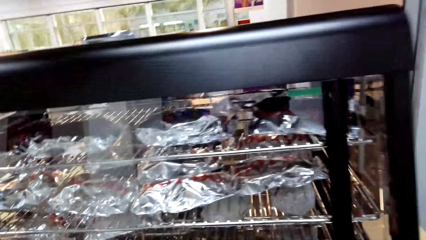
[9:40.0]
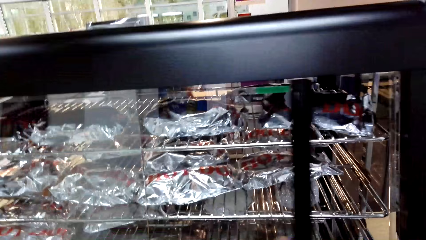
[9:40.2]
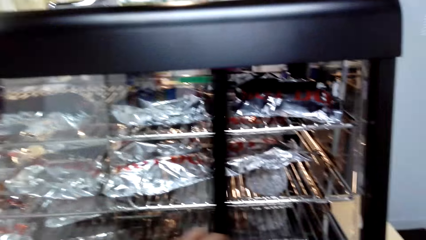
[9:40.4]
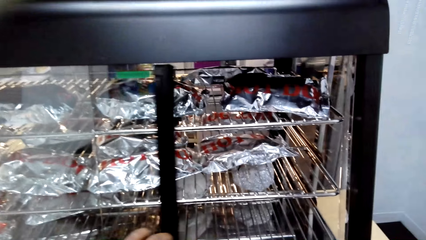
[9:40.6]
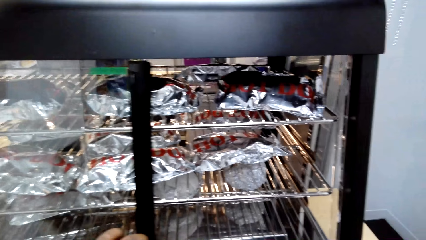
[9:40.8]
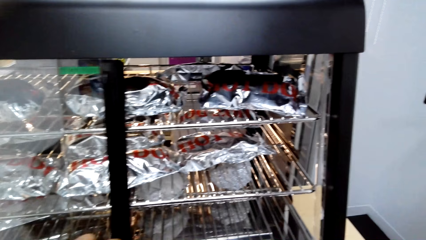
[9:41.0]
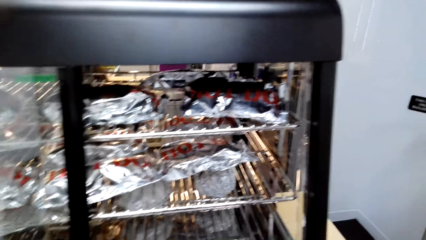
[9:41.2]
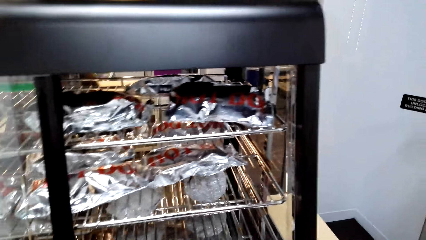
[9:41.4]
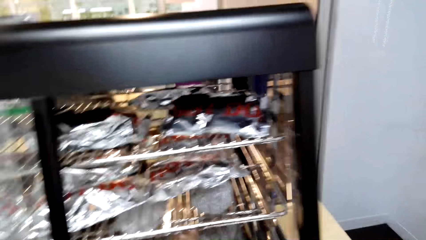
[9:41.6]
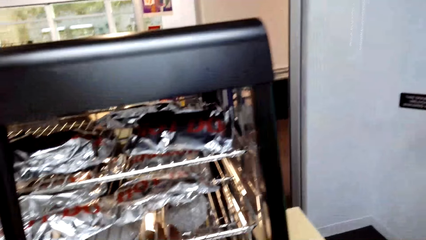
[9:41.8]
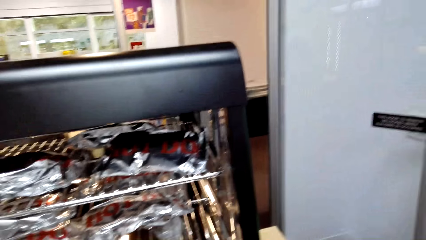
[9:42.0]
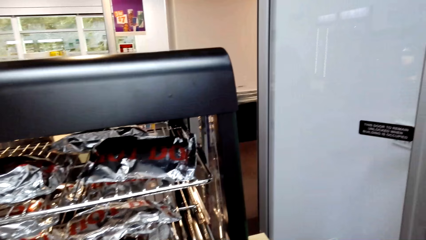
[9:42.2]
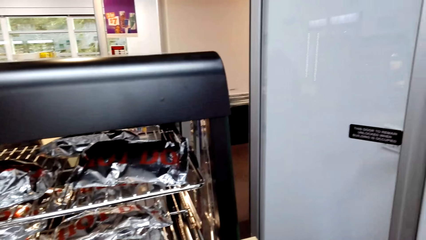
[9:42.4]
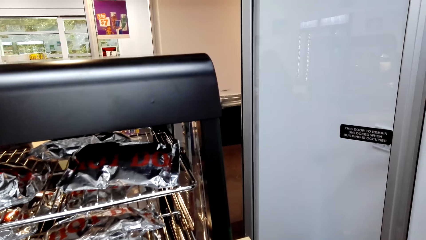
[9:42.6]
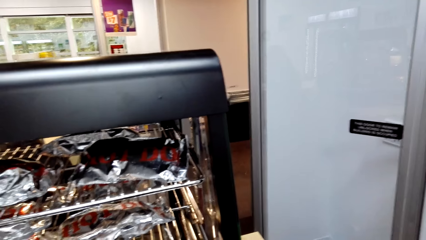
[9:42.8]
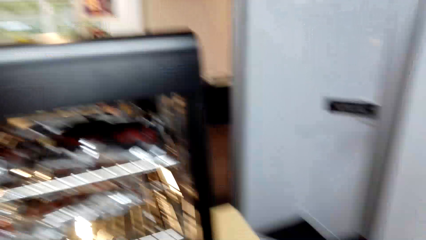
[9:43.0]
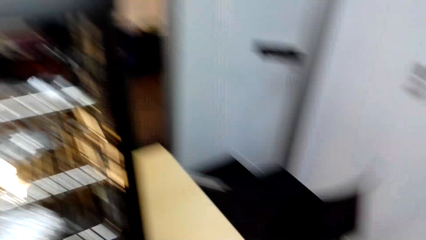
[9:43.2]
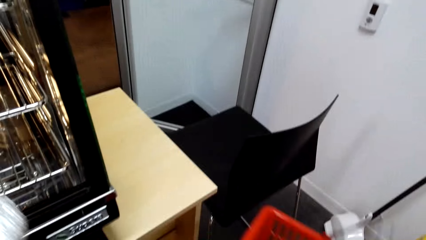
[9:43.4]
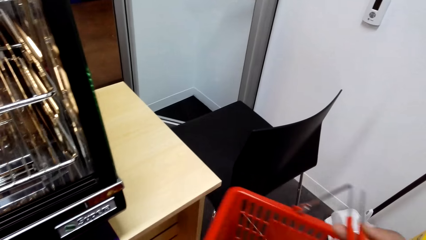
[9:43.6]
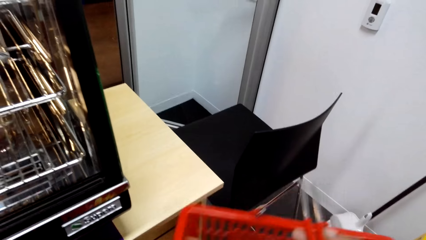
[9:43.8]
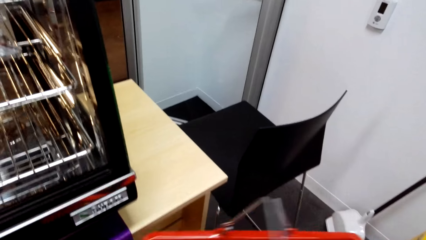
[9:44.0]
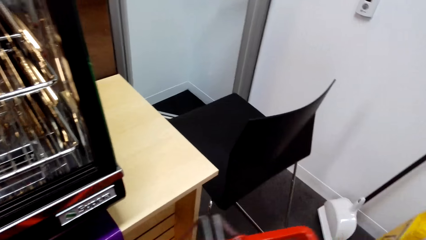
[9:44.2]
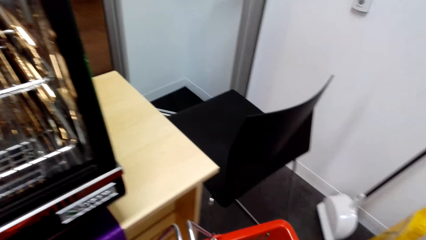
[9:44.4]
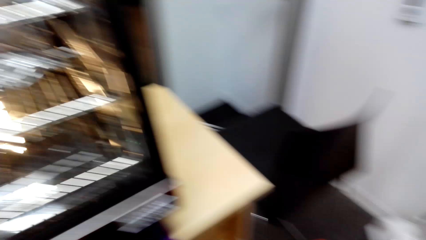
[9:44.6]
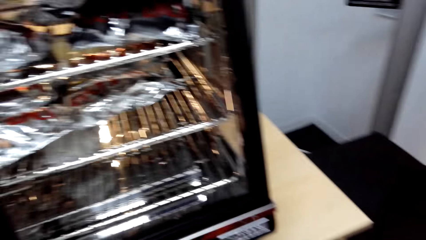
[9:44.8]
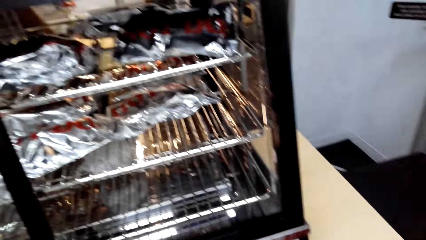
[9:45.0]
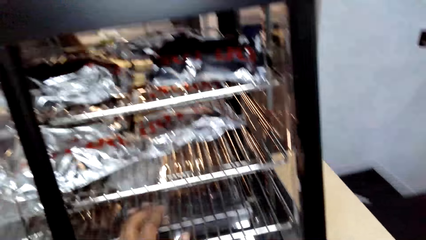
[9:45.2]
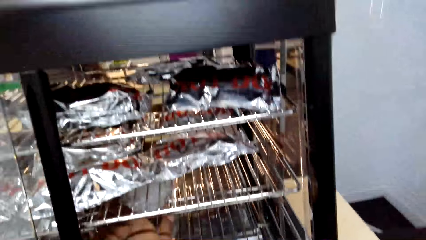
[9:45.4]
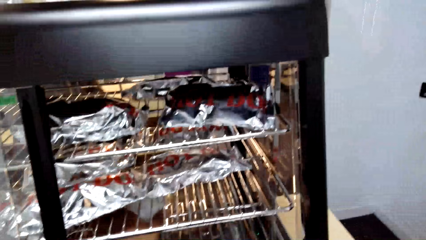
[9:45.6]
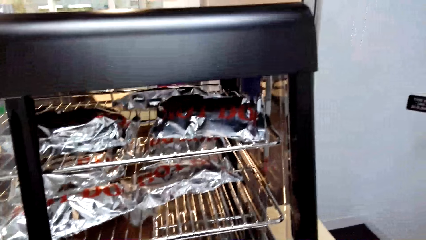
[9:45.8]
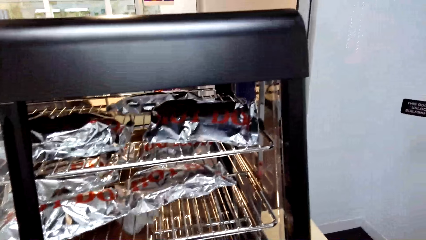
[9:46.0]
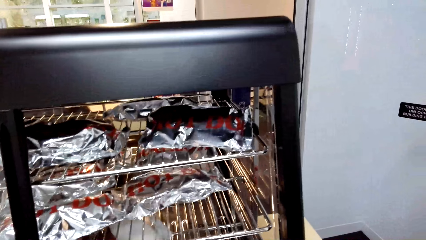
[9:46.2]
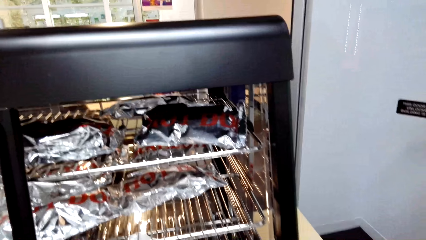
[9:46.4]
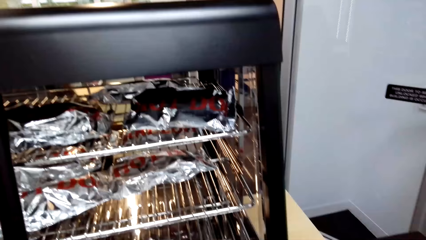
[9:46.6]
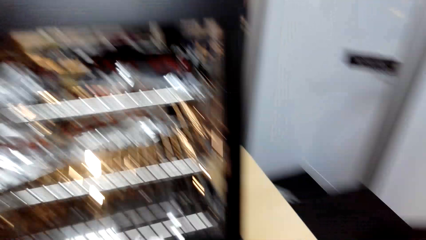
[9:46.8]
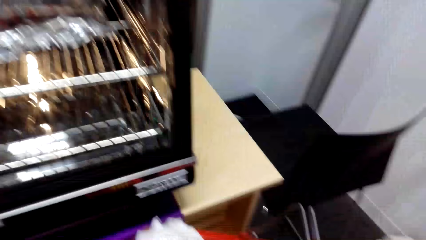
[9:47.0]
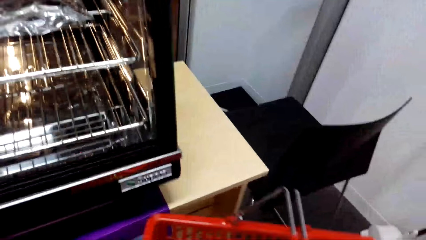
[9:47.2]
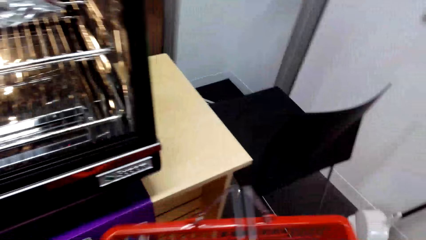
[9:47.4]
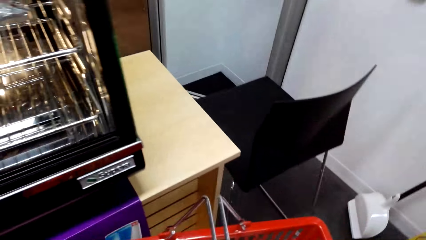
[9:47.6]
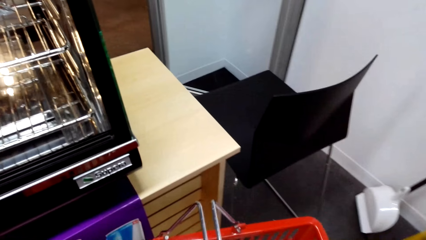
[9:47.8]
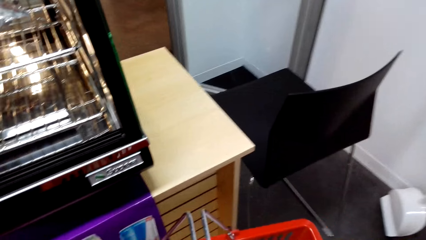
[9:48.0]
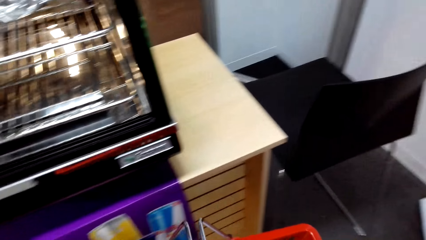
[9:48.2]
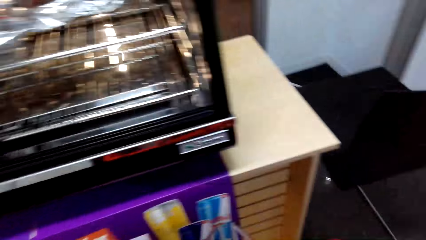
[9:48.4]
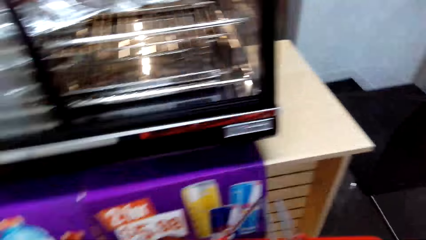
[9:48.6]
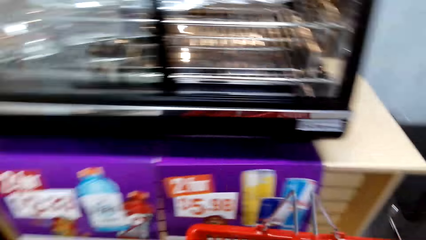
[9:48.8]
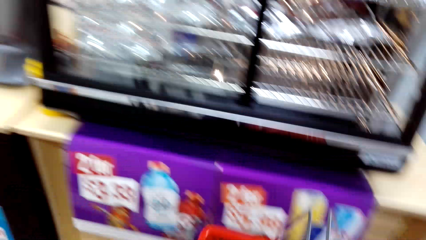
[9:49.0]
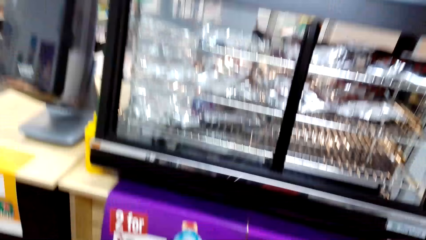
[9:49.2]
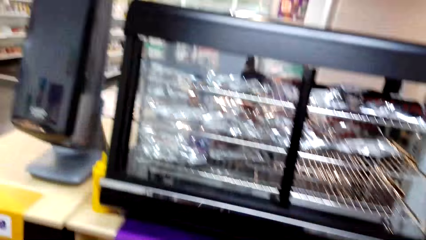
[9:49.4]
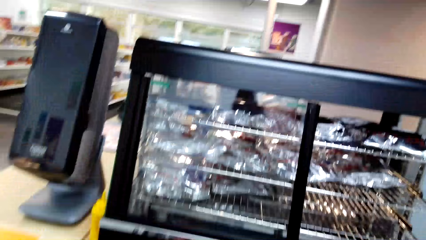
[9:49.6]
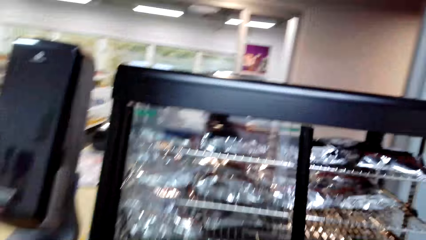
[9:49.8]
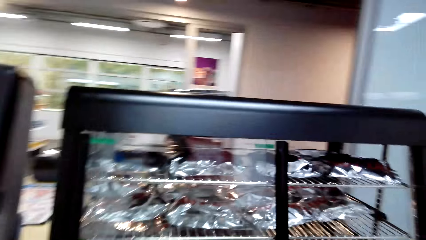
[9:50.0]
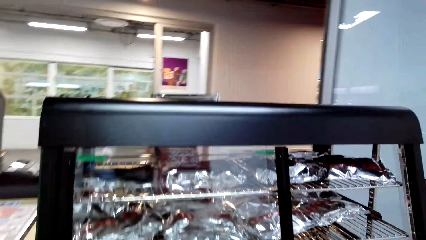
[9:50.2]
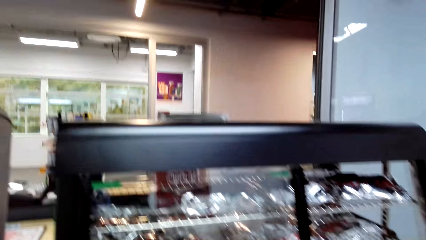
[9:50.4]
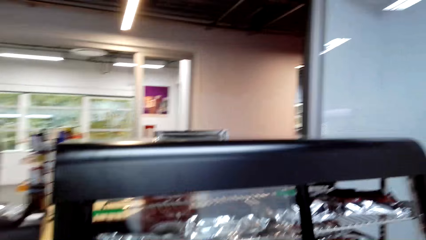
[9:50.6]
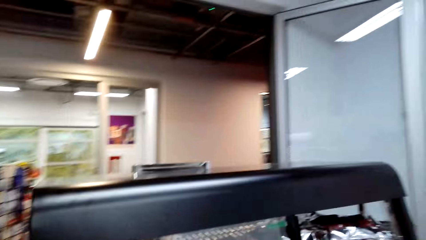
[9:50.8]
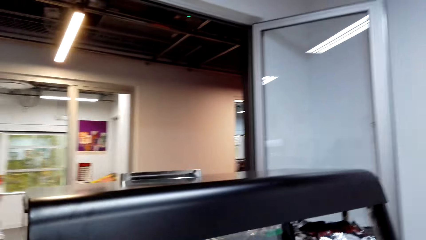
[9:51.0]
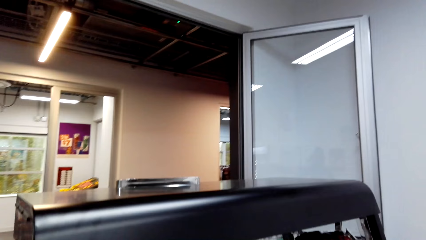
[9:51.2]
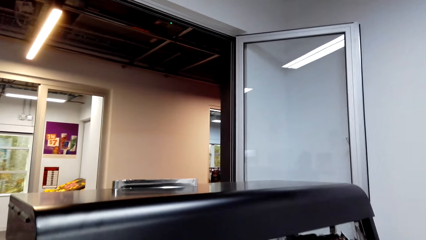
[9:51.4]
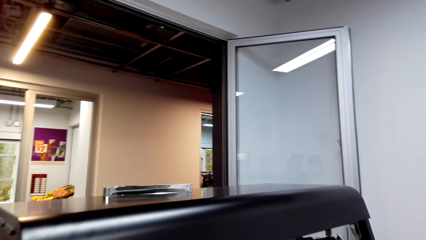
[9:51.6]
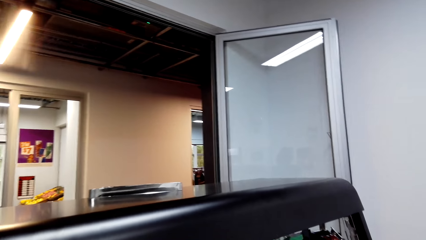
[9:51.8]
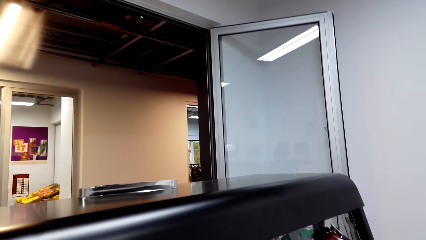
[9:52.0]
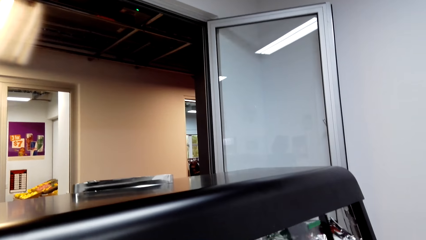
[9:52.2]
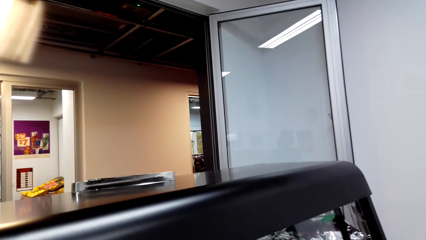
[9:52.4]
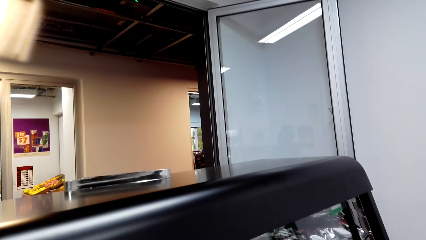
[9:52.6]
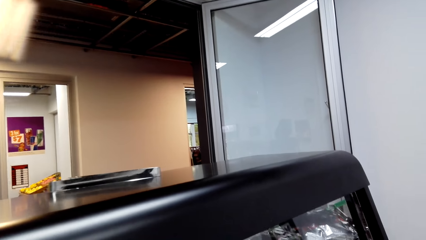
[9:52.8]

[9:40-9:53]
The camera wearer picks something from the grill. They place it in the shopping basket. They close the grill.

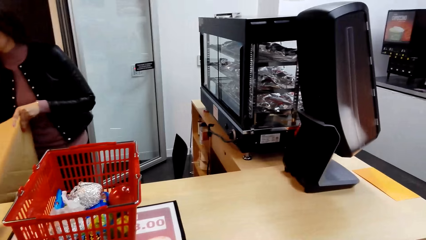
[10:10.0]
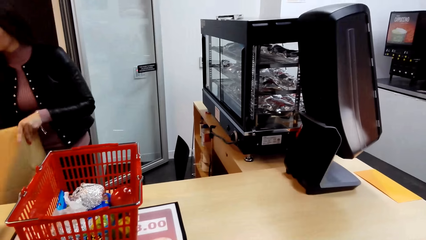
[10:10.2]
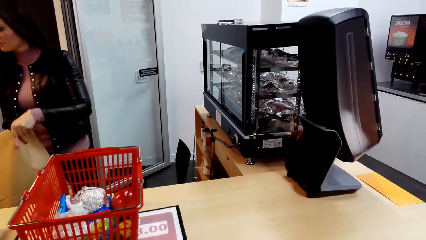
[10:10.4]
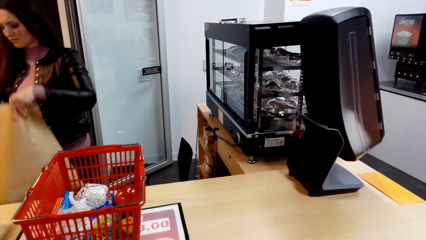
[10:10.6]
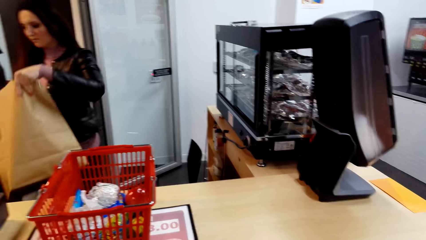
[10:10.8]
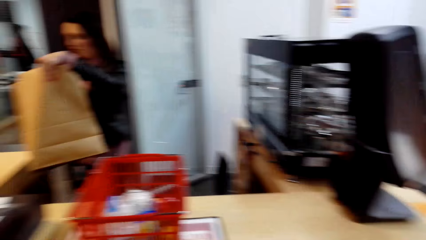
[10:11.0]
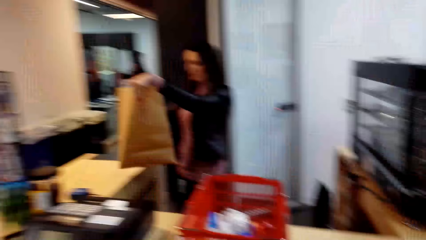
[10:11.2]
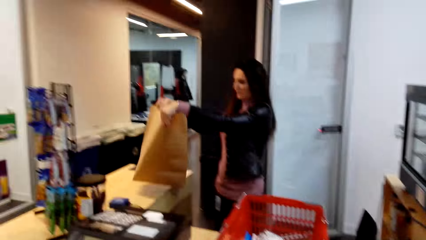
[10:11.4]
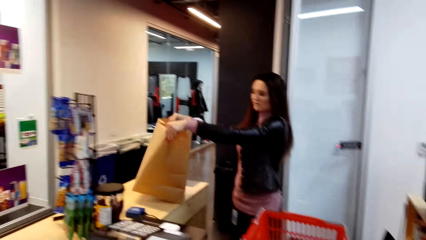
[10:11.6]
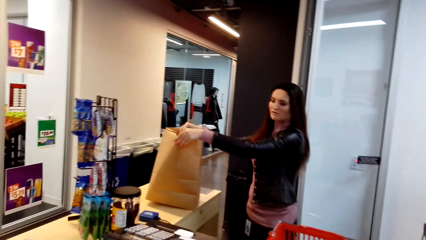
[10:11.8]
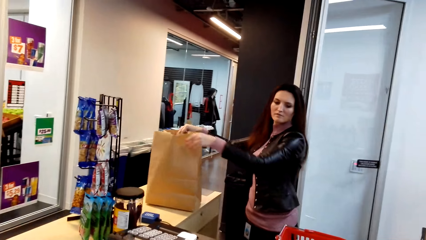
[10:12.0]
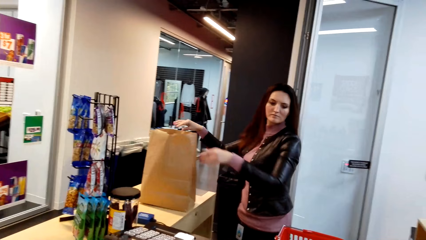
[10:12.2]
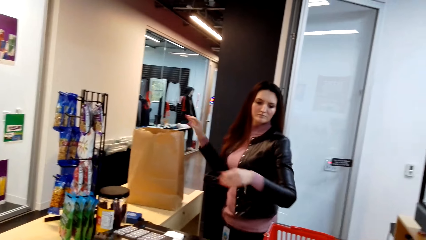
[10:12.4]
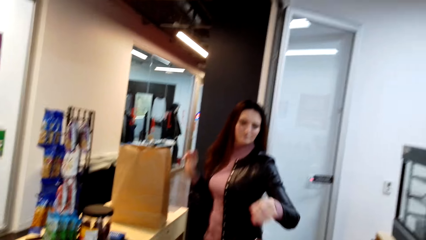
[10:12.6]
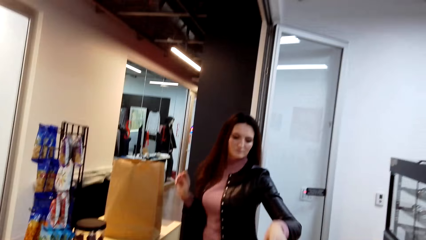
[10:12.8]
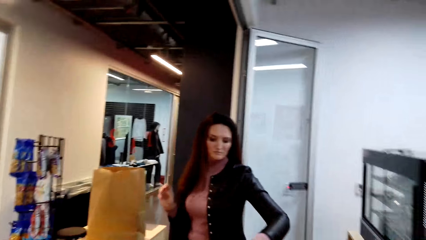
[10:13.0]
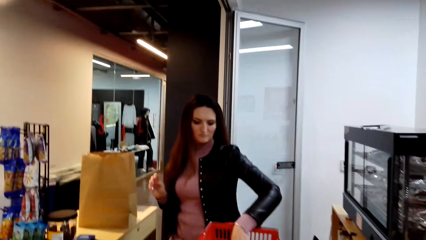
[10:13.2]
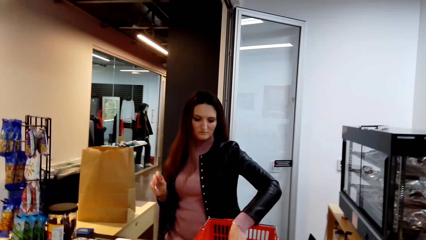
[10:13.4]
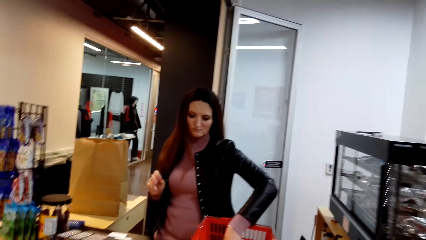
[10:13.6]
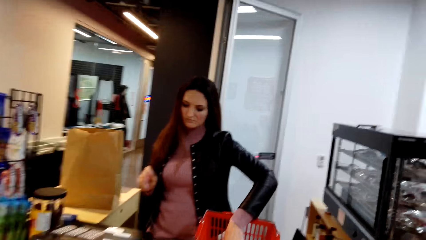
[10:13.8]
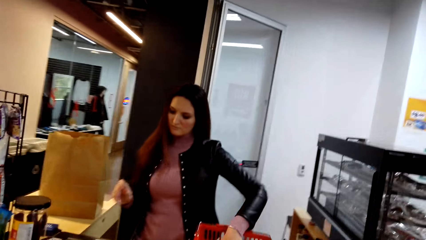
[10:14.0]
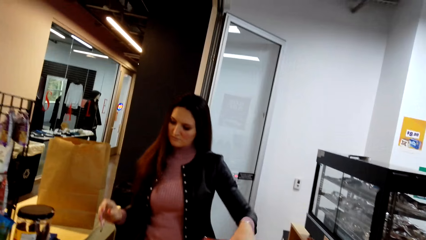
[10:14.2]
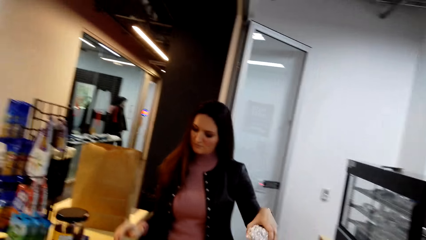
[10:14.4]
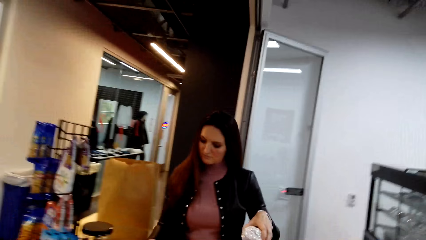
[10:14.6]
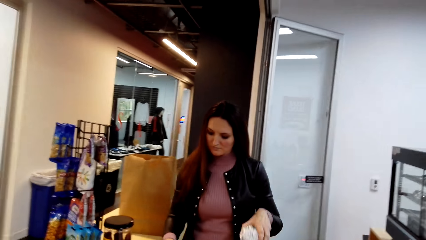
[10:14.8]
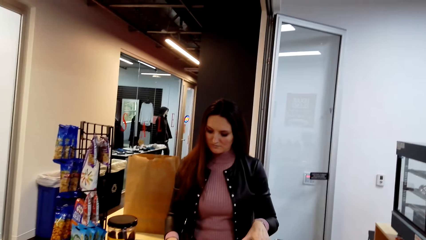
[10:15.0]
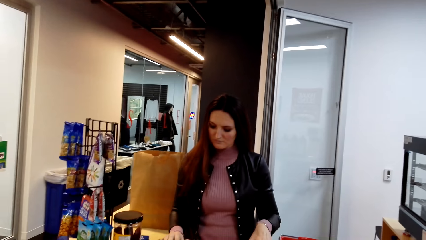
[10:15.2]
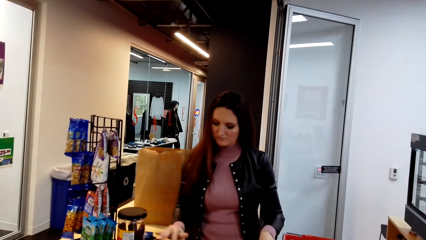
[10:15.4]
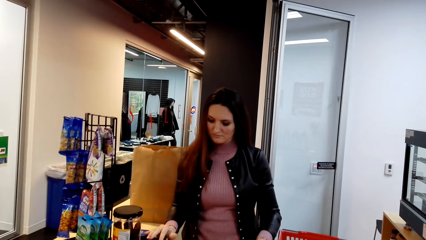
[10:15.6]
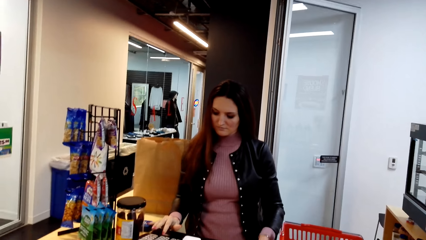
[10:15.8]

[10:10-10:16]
The camera wearer picks a magazine. A cashier places a grocery bag on the counter.
